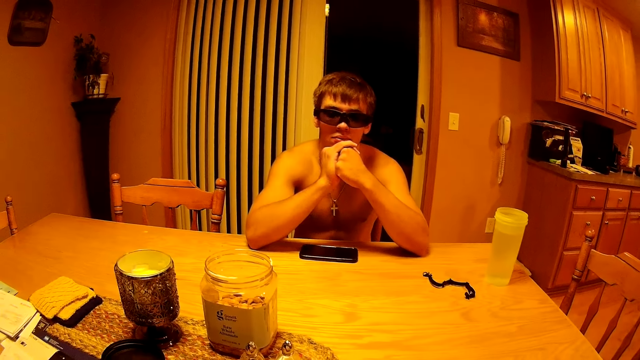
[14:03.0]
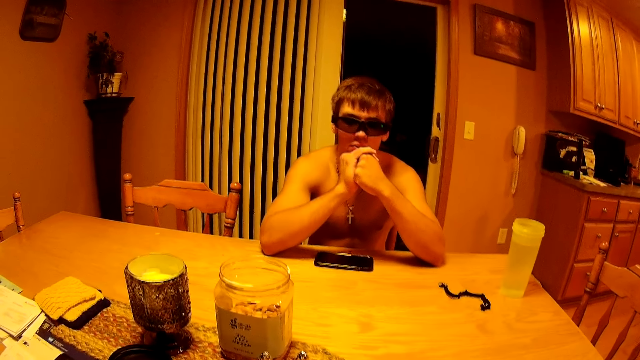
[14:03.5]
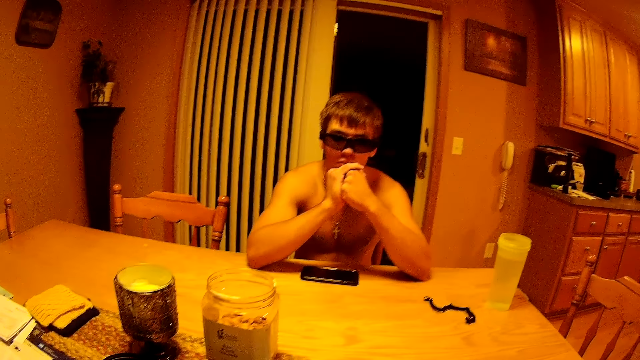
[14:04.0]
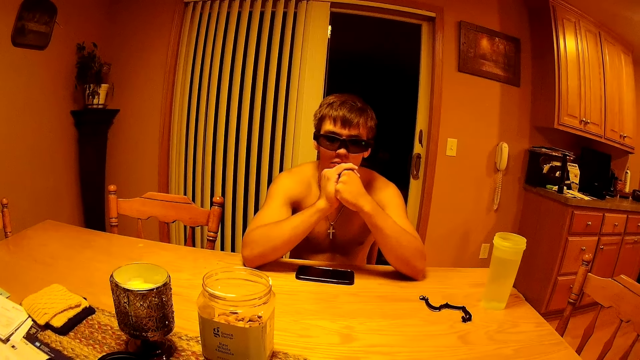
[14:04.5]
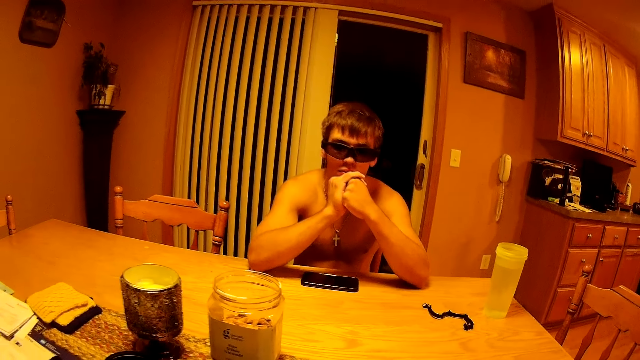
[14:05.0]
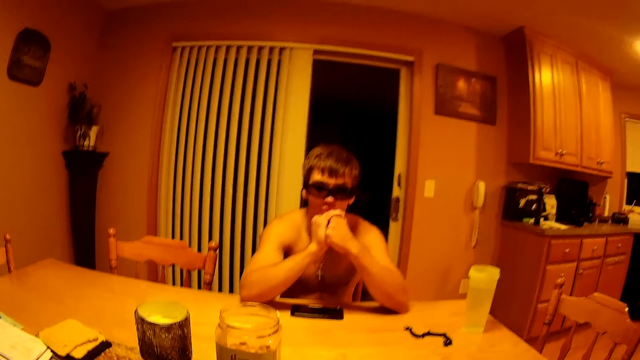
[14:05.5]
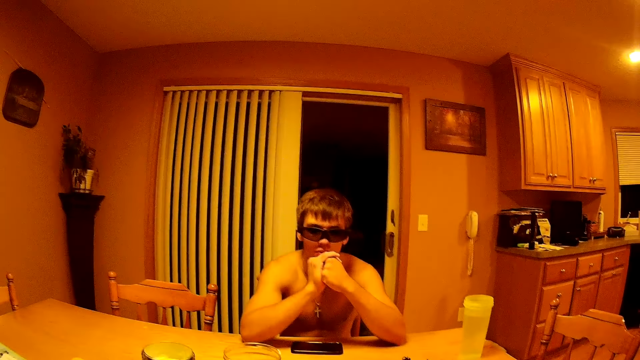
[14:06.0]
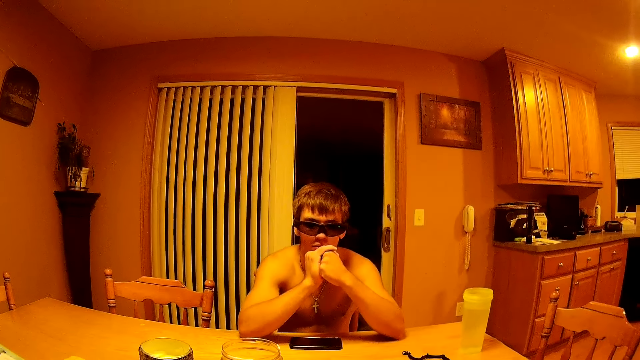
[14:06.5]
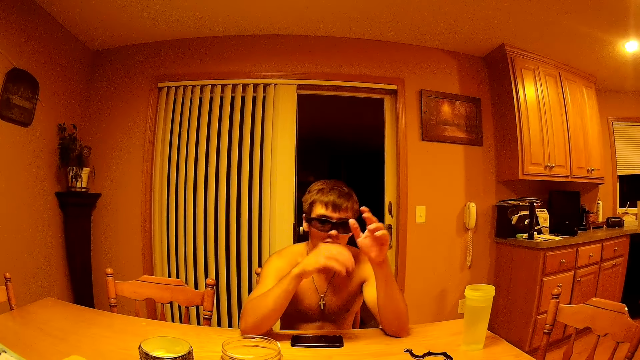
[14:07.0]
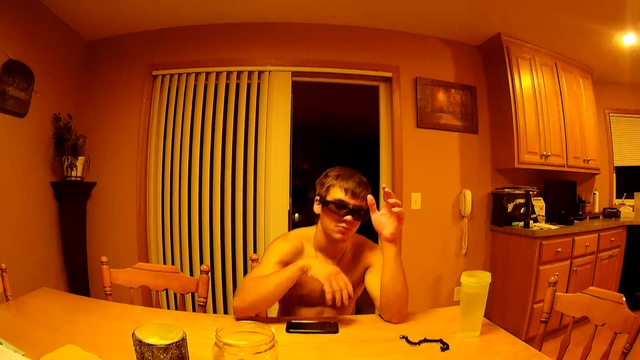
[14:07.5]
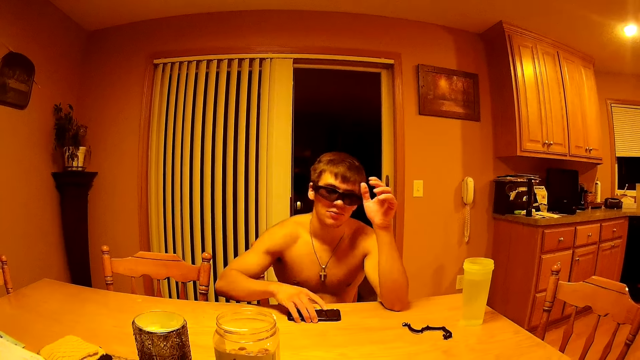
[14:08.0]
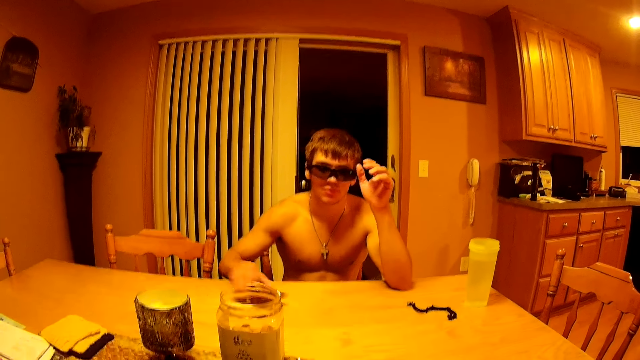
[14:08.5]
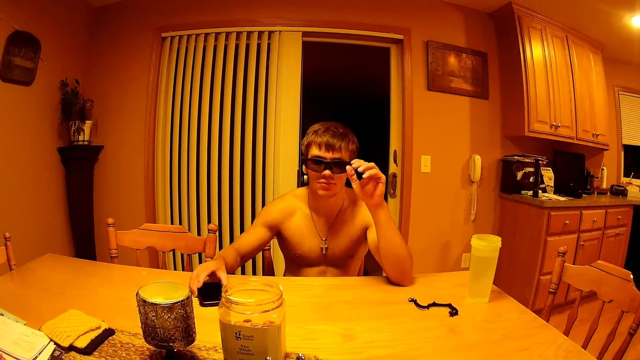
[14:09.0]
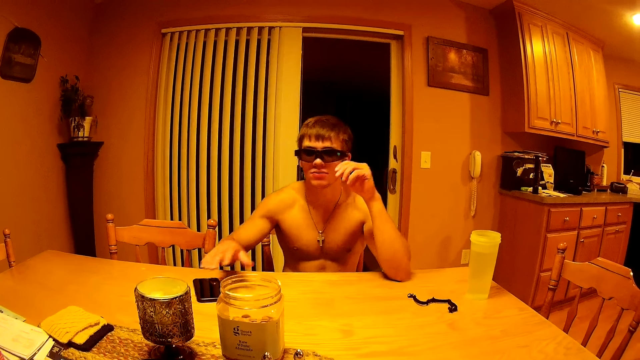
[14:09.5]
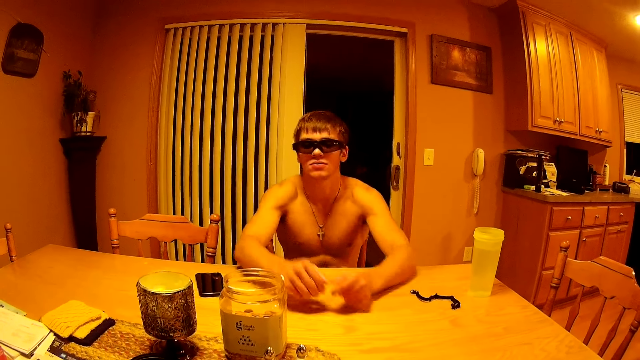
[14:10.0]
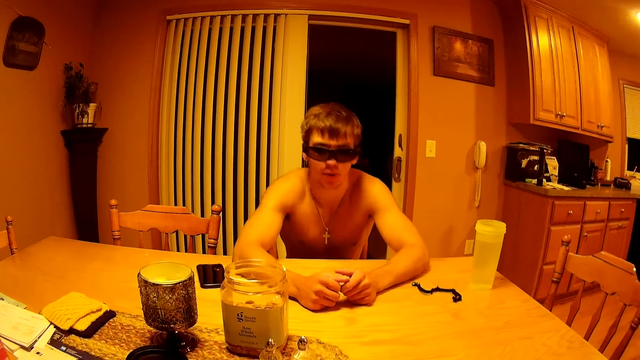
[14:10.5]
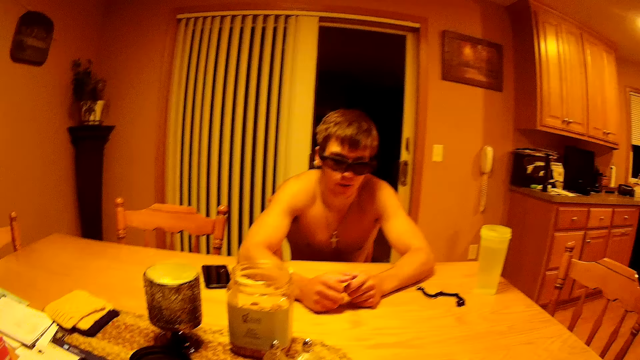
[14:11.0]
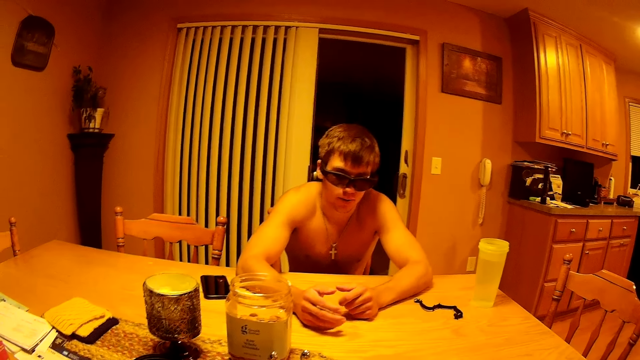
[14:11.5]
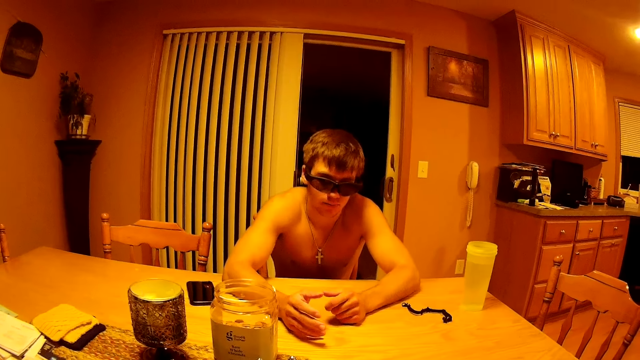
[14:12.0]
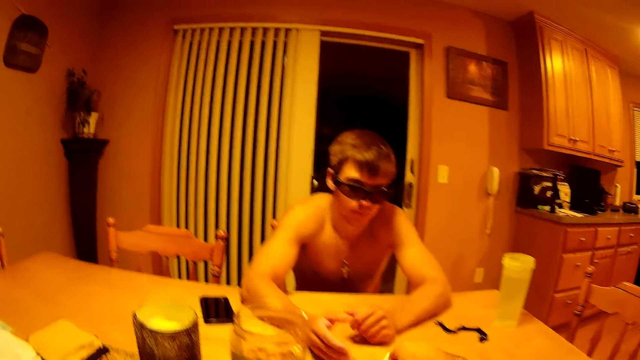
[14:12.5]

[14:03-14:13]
The camera wearer shuffles the cards. They hit the cards on the table. A man spreads his hands. The man touches his phone, moves his phone on the table and puts both hands on the table.

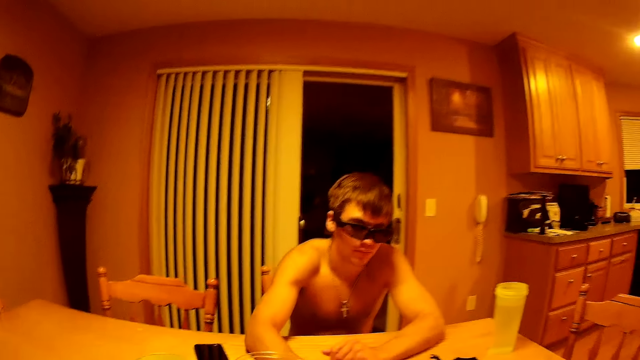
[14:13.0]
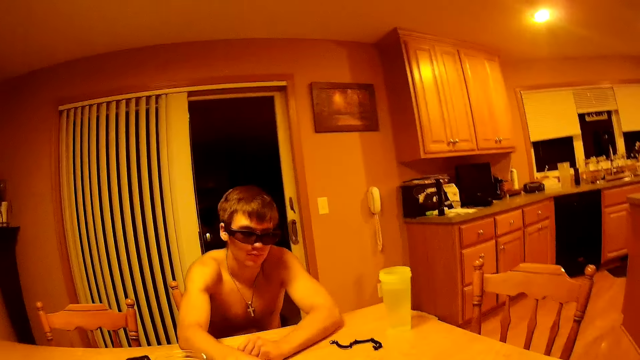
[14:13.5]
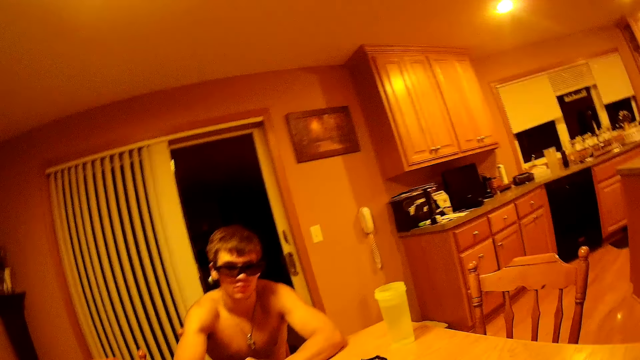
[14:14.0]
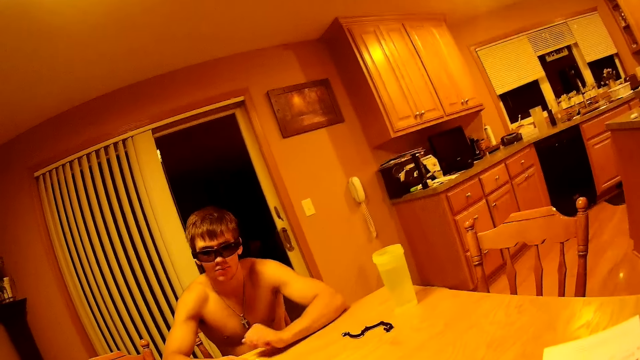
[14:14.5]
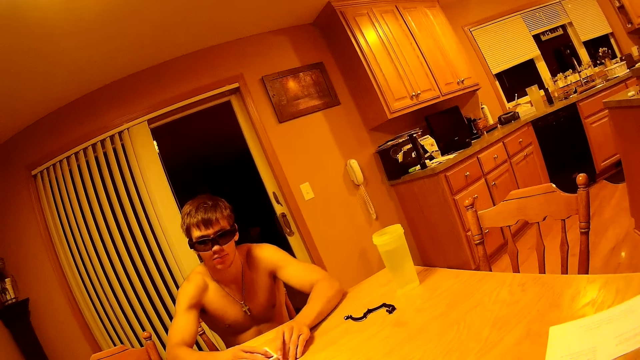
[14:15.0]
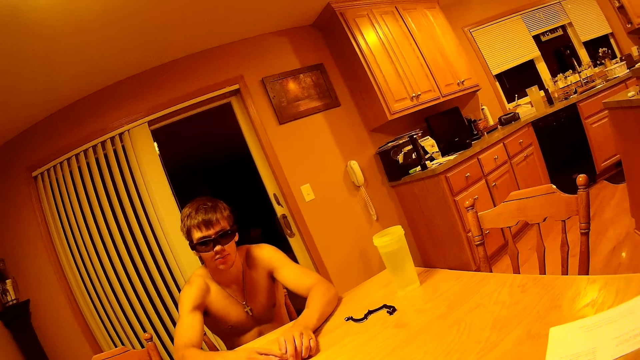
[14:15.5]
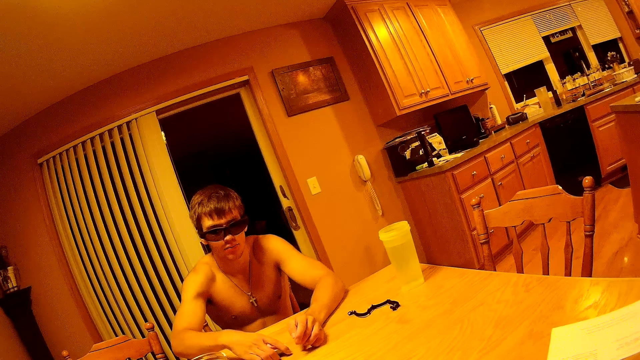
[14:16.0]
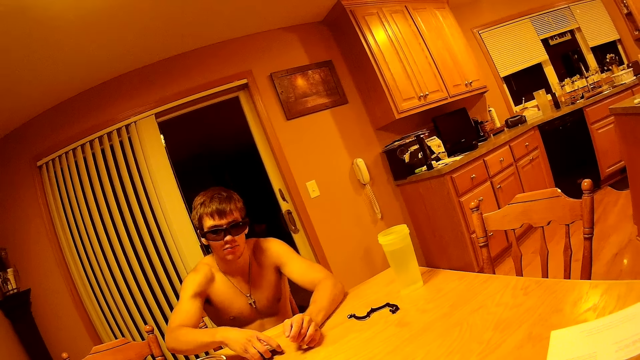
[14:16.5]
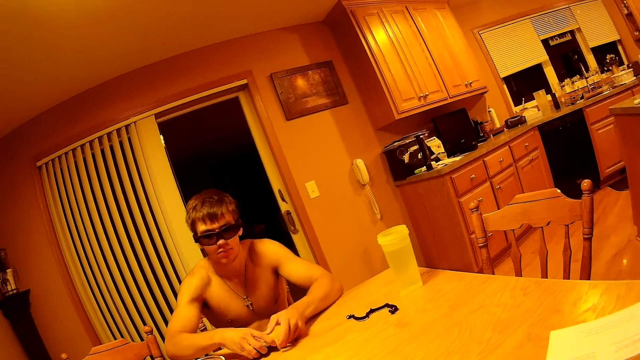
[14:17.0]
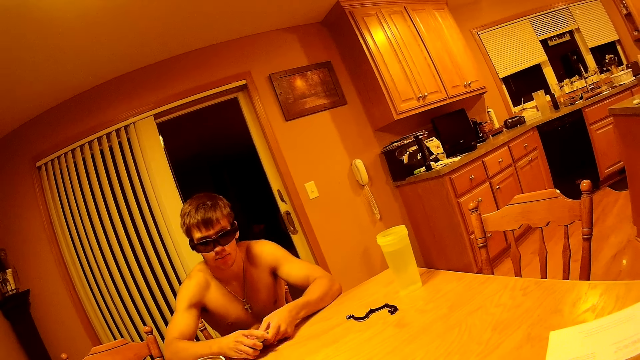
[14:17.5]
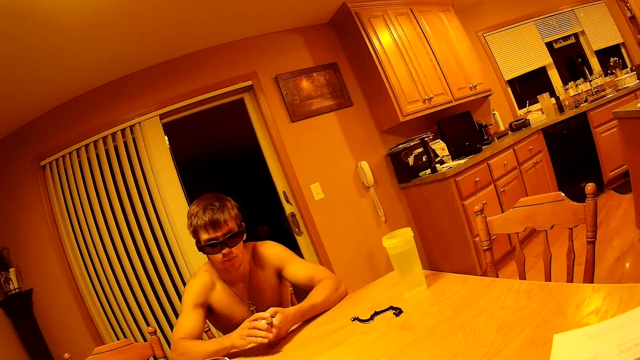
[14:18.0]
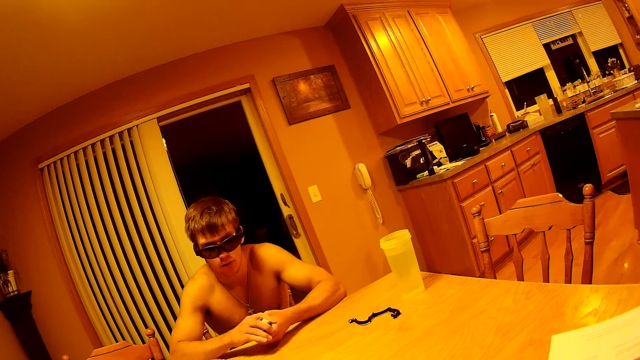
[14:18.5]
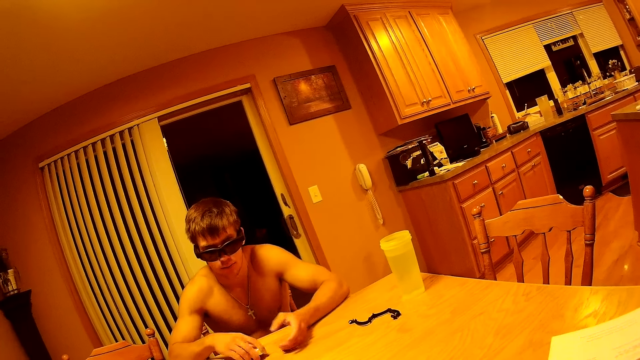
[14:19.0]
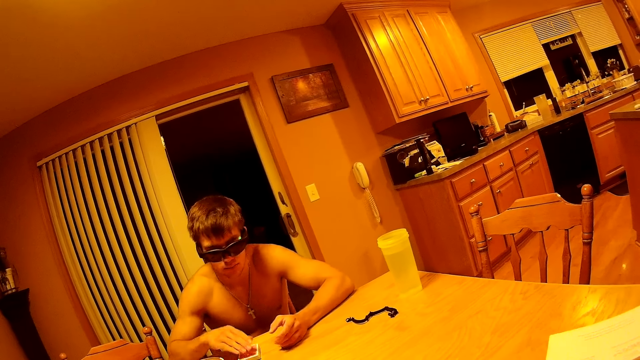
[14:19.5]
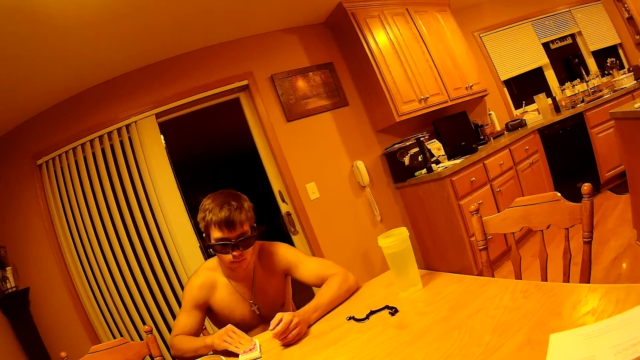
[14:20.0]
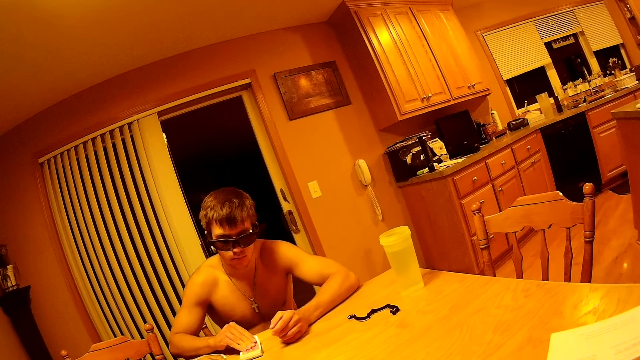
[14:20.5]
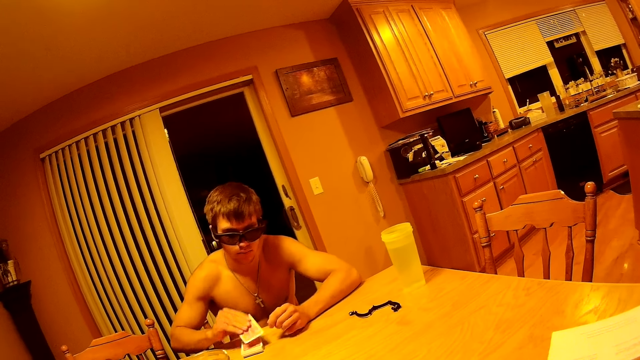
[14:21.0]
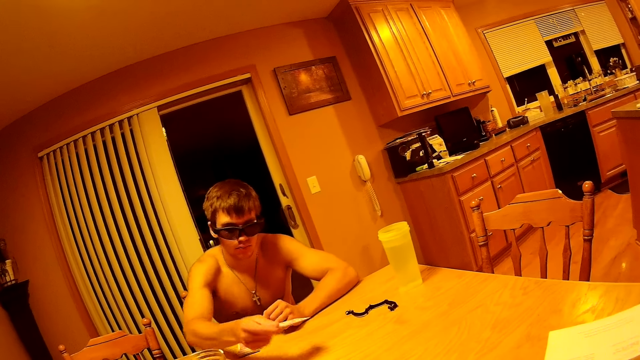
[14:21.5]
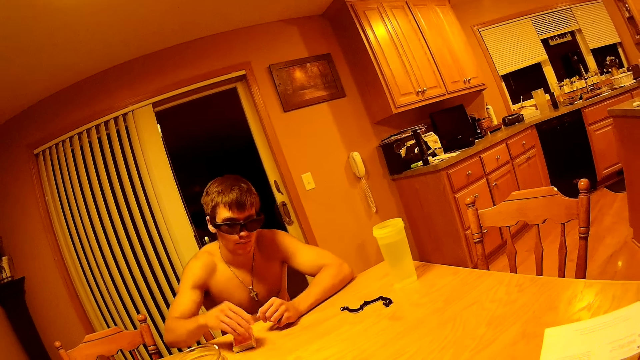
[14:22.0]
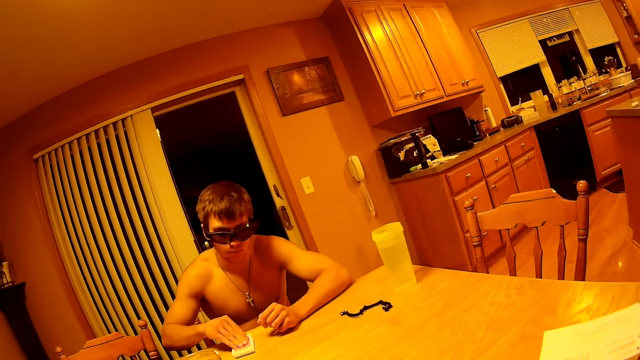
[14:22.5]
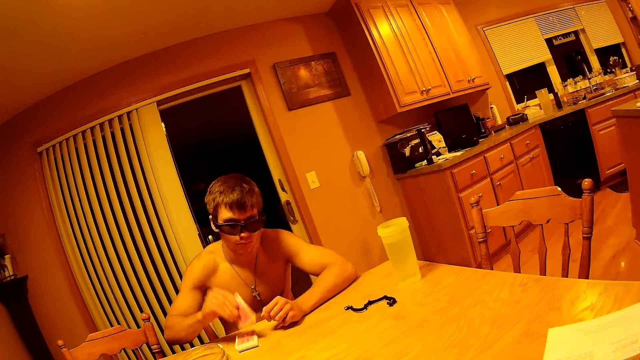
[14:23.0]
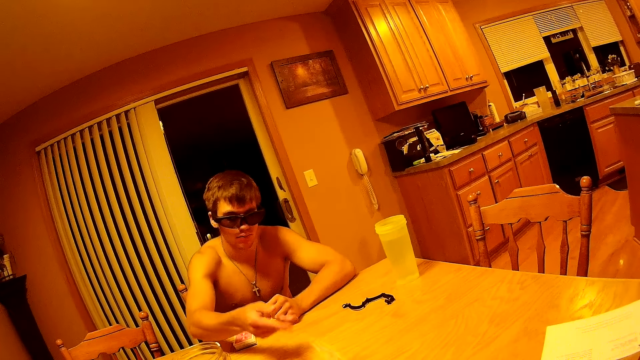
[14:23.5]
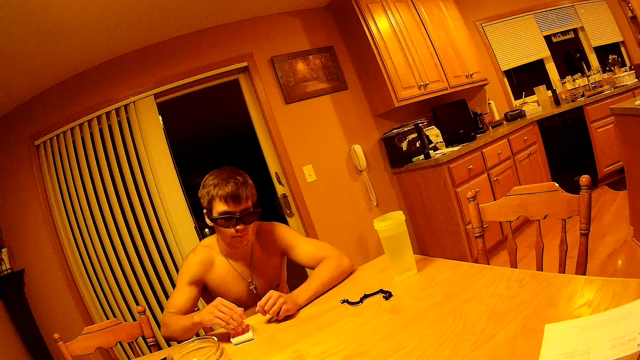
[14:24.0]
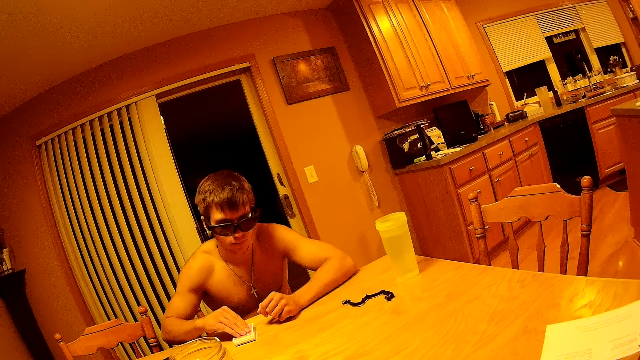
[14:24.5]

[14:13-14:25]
The camera wearer hands cards to a man. The man arranges the cards, picks the cards from the table, puts the cards on the table and plays the cards. The man picks a card from the deck and passes the card on the table. The man picks a card from the deck and passes the card on the table.
